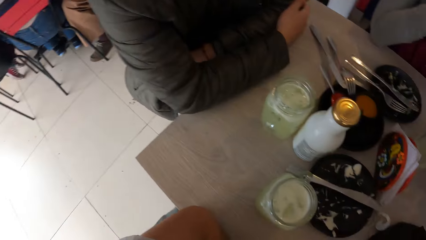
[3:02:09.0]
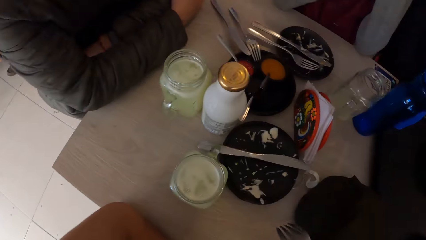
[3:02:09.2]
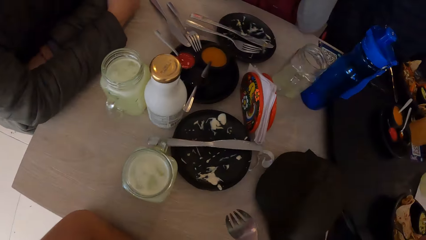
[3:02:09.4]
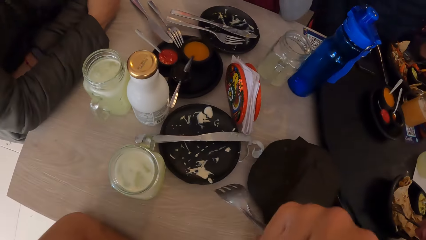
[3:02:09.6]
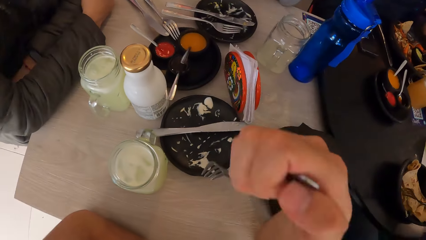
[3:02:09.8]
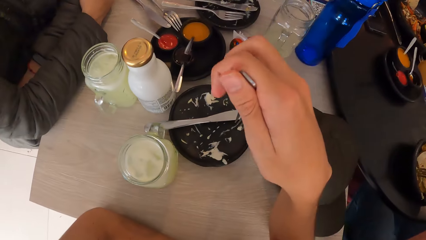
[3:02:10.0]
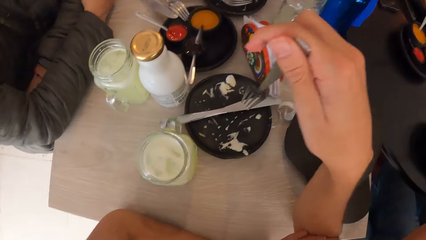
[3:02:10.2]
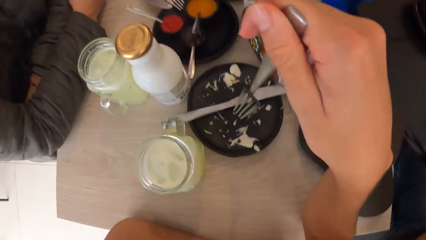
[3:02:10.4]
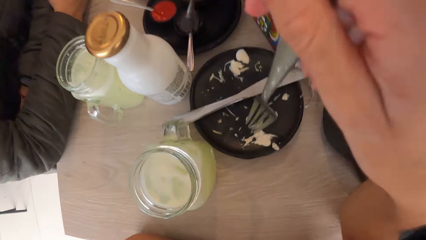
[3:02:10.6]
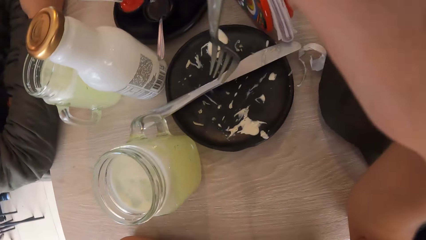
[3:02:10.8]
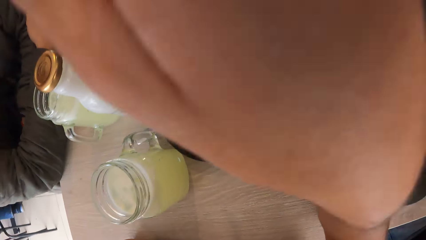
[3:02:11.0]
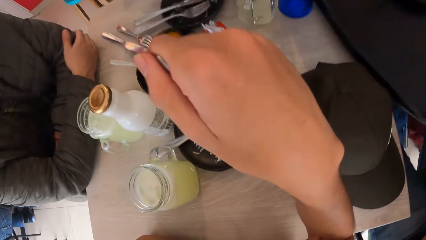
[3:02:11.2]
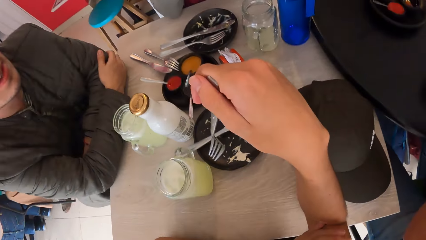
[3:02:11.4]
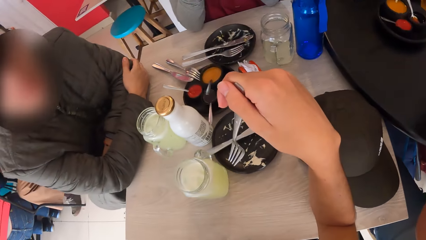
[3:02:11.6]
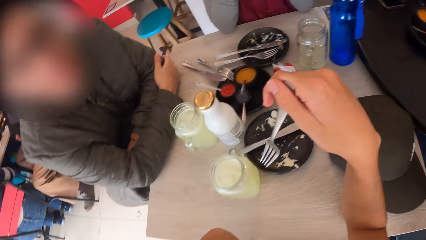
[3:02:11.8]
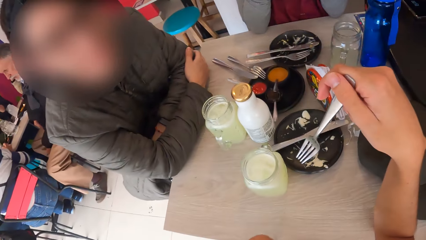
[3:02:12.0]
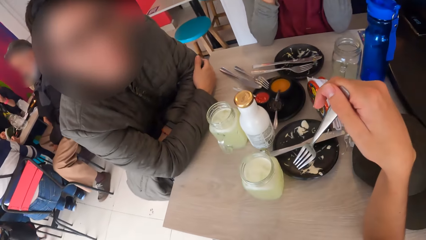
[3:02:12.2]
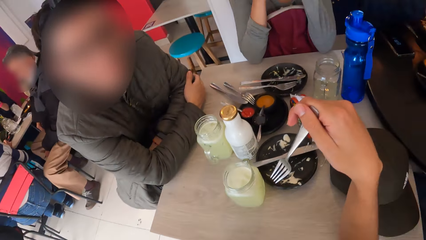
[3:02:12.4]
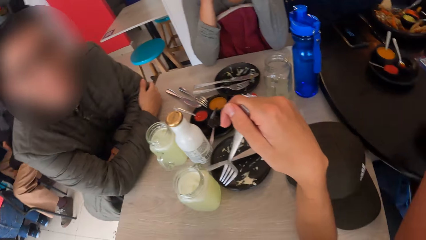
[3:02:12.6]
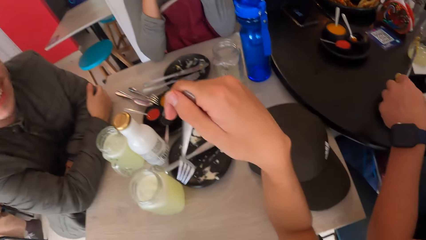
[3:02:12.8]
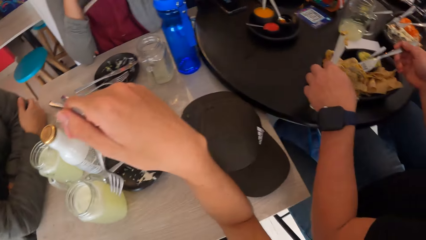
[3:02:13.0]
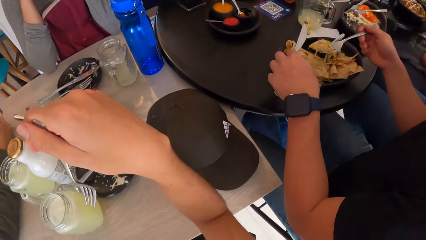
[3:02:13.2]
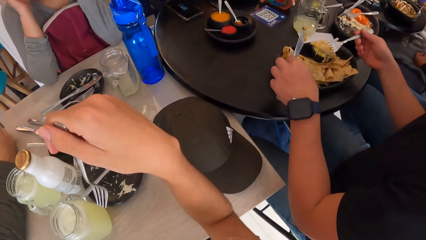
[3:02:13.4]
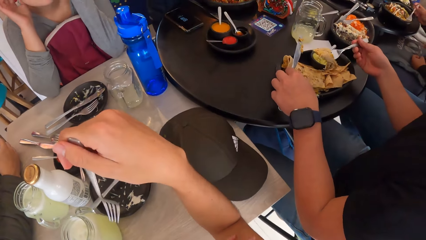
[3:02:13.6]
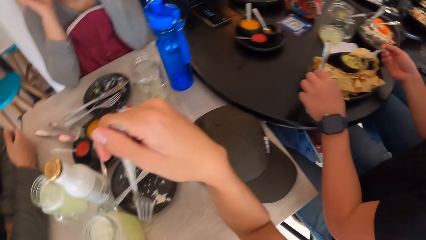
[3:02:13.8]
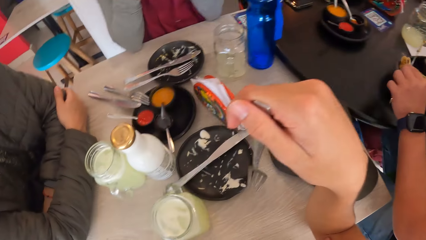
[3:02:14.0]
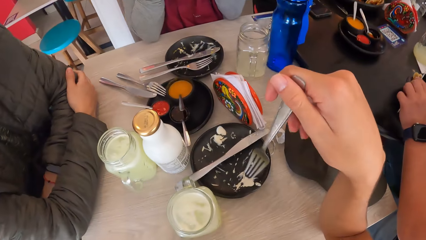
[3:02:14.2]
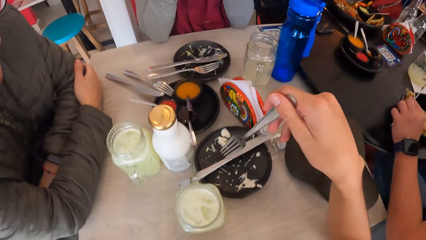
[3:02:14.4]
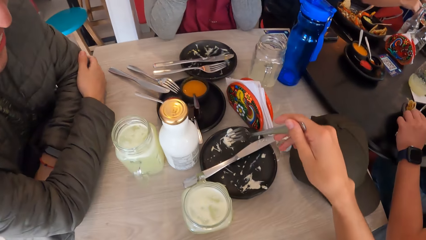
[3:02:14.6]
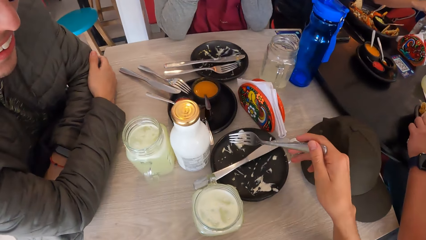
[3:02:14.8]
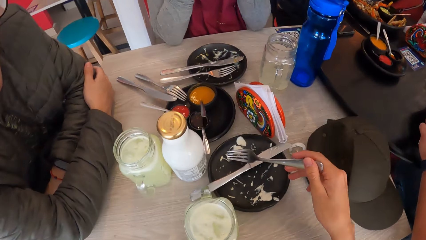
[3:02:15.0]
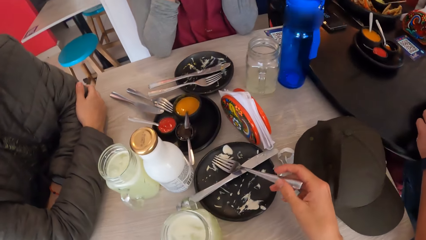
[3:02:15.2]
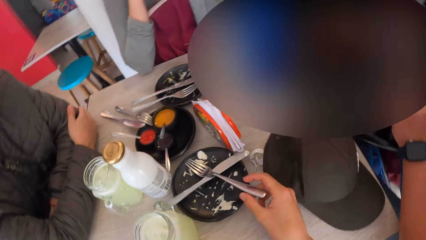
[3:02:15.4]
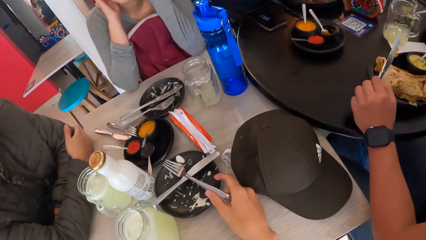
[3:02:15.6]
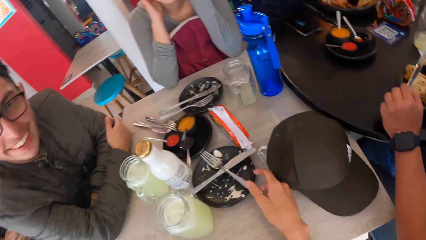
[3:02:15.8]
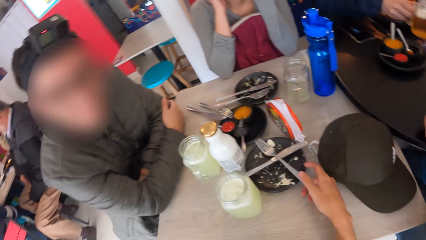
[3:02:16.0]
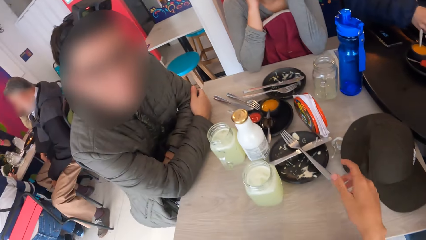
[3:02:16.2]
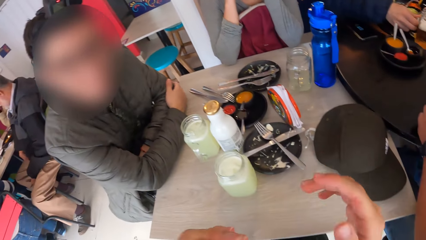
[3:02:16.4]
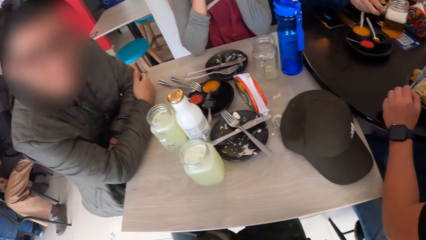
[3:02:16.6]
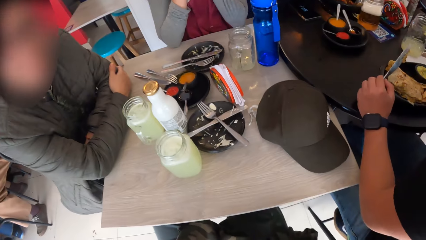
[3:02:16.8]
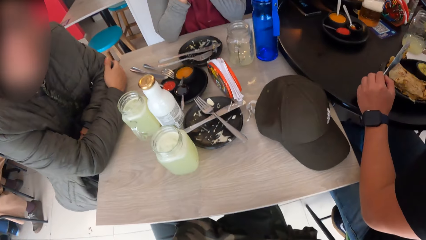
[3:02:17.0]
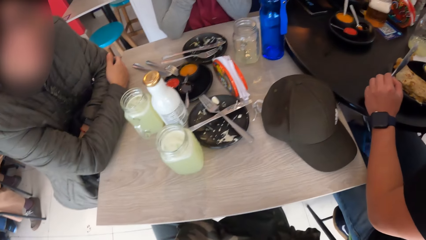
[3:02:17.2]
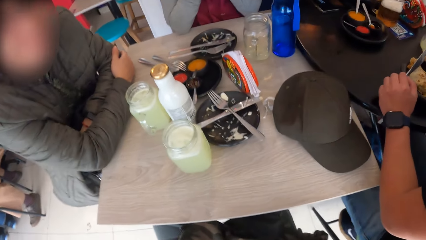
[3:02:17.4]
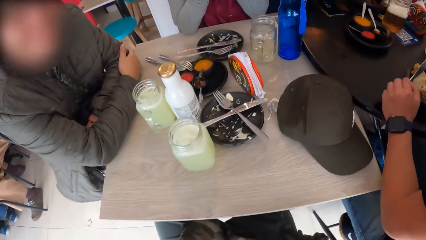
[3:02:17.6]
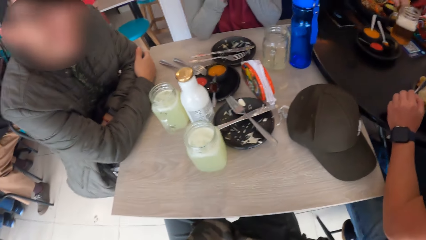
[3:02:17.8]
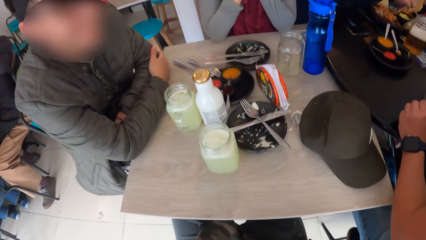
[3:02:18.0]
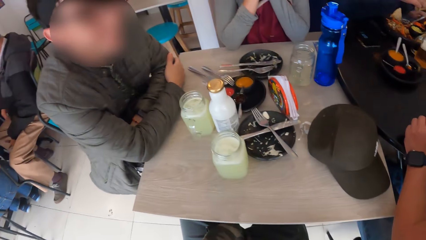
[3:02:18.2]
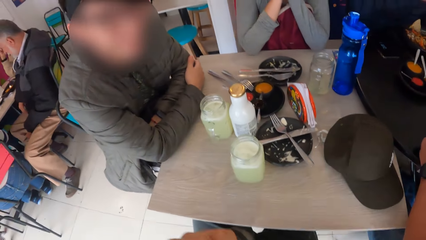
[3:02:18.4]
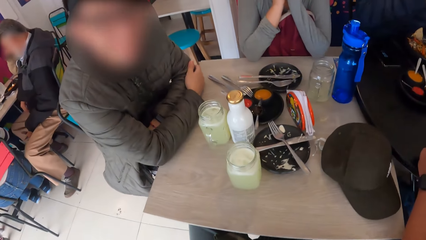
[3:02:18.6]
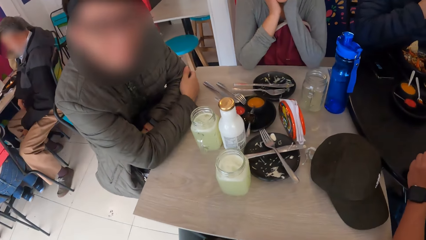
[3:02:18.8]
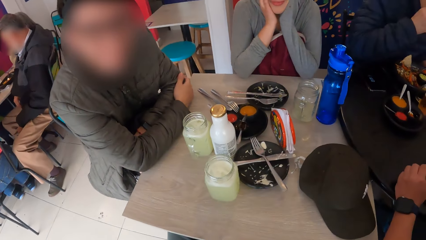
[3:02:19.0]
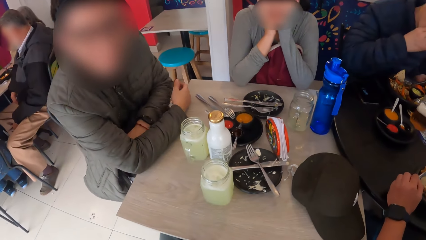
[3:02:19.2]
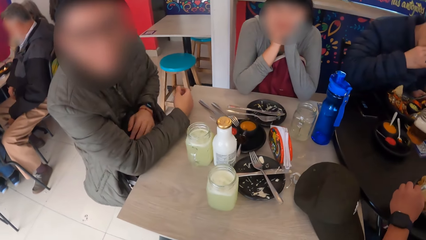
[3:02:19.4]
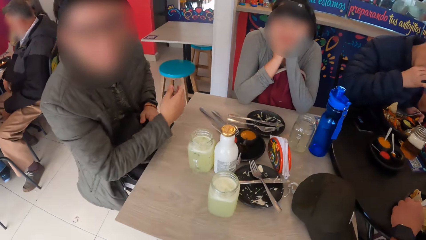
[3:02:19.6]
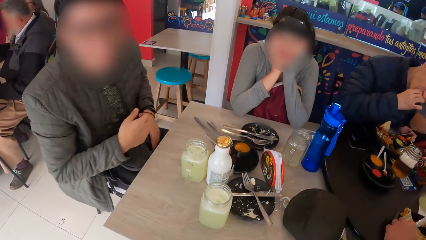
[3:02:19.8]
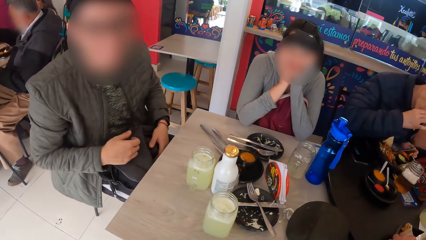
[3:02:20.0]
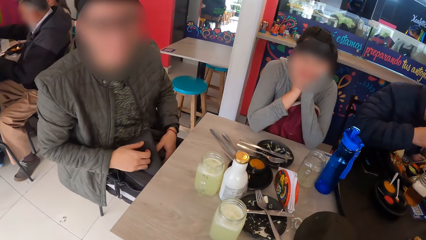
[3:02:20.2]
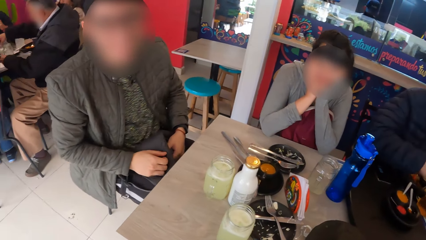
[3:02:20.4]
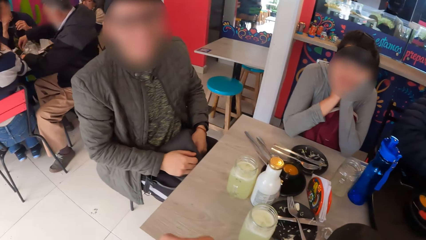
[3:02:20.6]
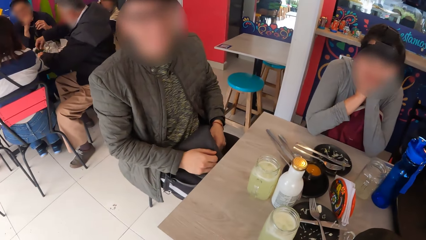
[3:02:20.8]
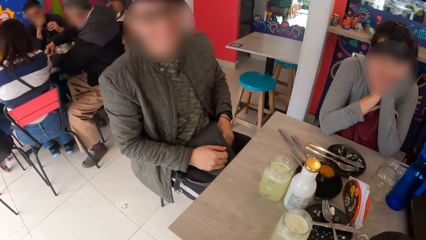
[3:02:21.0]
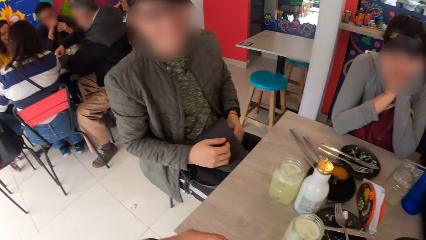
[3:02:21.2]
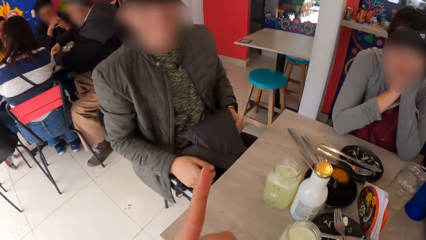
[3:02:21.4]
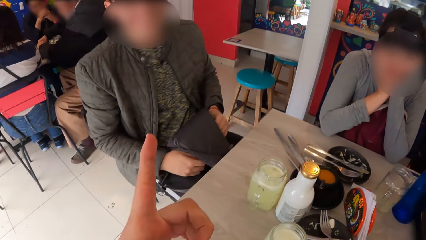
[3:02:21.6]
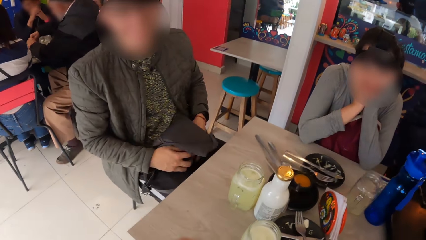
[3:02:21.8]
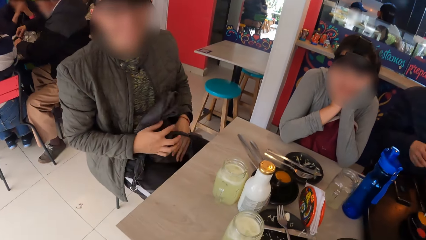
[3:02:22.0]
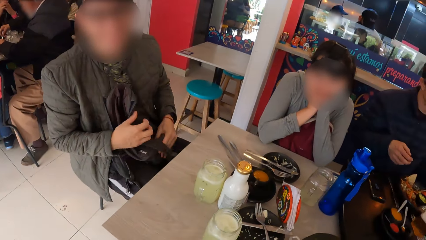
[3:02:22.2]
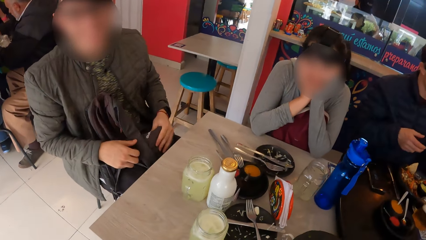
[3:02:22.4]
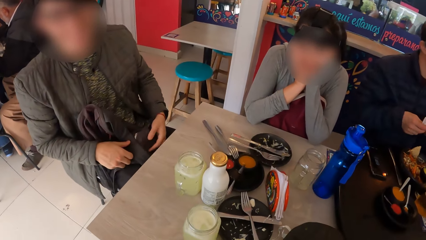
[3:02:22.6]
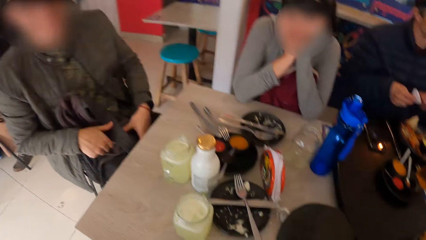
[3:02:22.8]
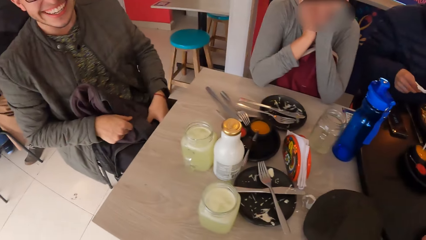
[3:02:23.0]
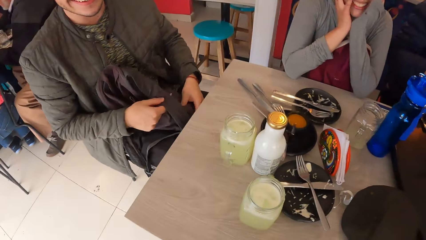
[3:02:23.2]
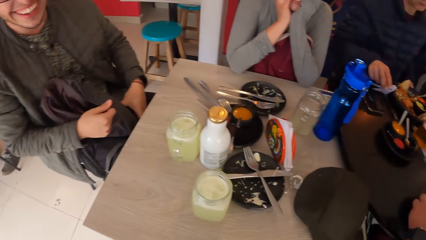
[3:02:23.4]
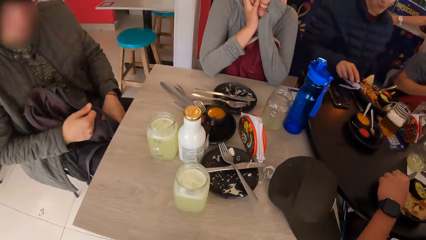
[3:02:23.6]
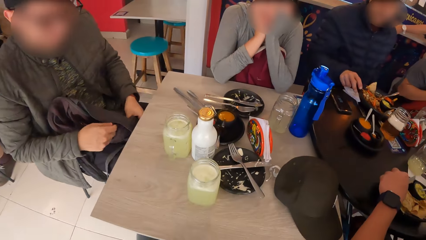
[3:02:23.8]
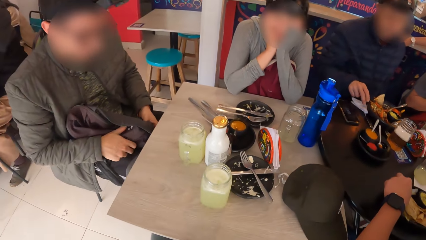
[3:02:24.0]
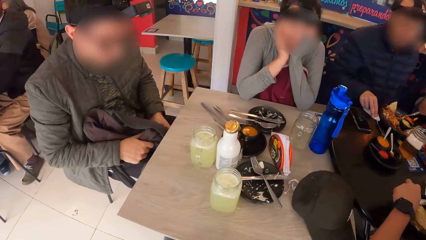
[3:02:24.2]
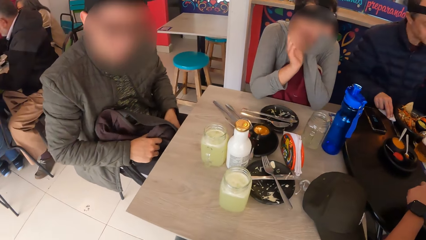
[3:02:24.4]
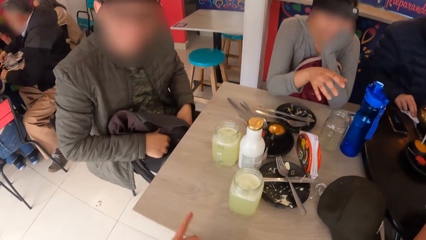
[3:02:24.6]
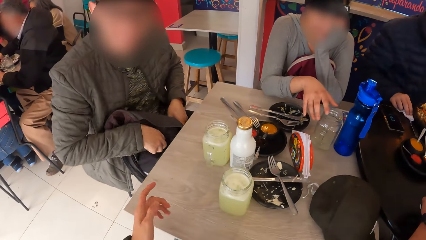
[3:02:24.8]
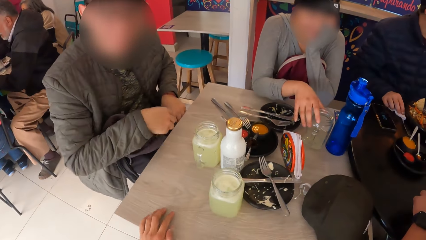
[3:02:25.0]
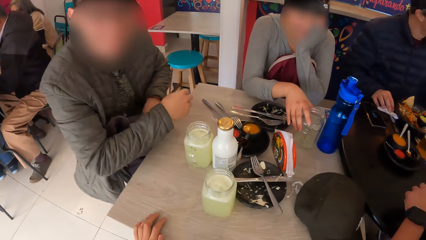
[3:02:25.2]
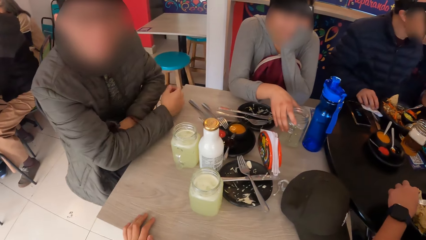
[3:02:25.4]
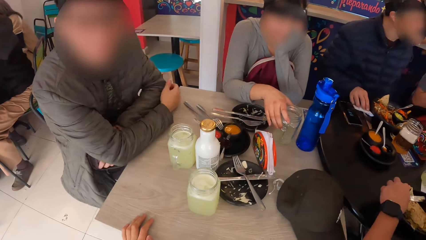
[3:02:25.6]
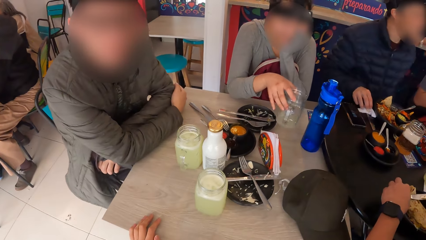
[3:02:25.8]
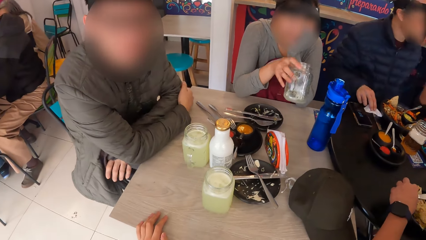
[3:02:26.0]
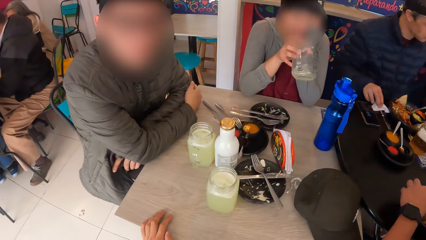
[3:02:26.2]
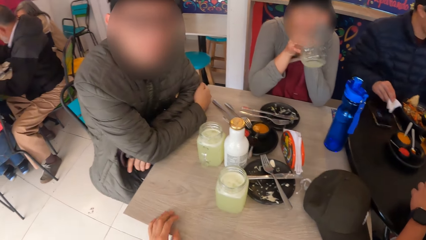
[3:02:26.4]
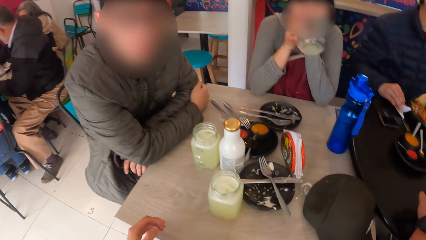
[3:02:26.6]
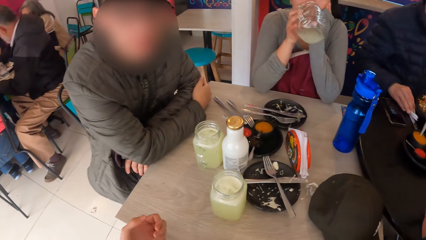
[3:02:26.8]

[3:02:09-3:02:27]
The camera wearer puts the fork in the plate on the table. A man sits on the chair on the floor. A woman sits on the chair on the floor. The camera wearer sits on the chair on the floor. The woman picks the glass from the table with her right hand.
